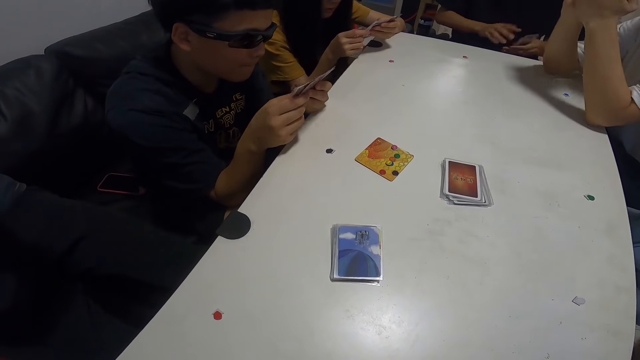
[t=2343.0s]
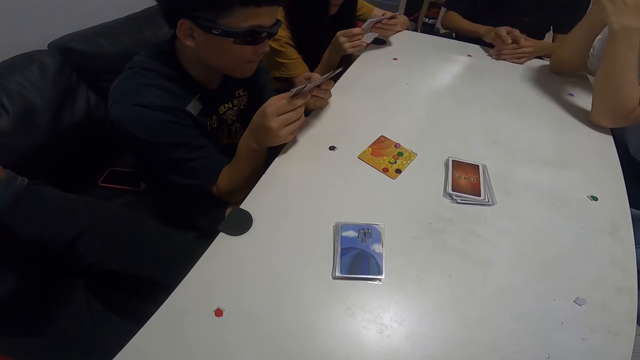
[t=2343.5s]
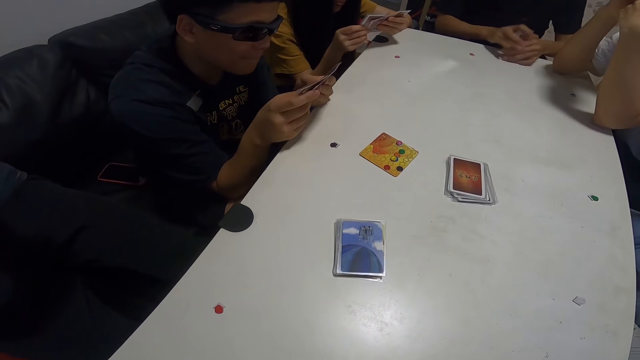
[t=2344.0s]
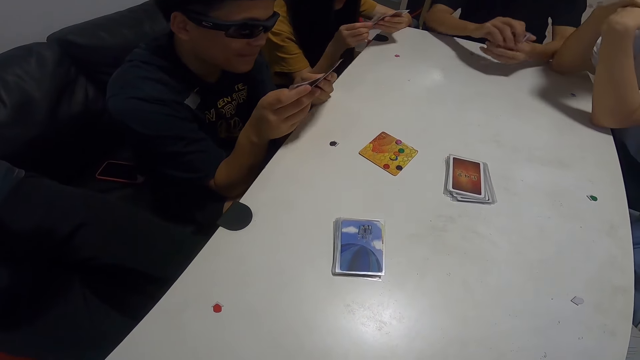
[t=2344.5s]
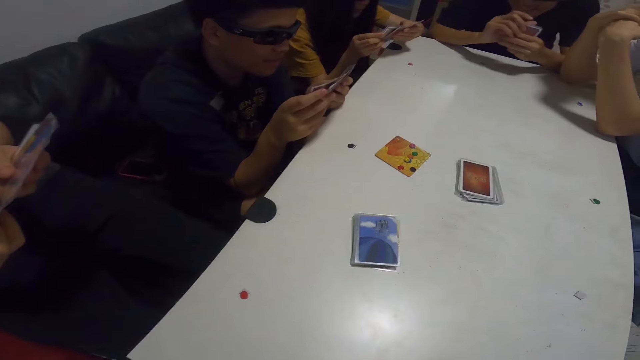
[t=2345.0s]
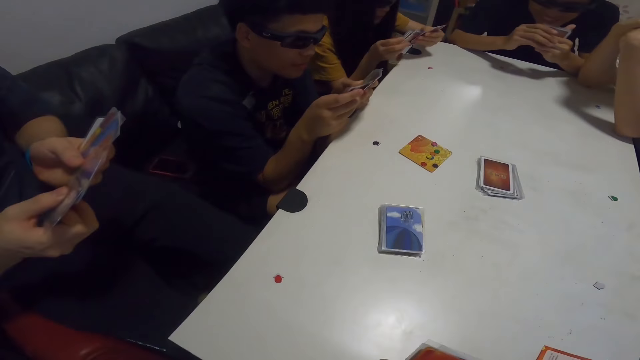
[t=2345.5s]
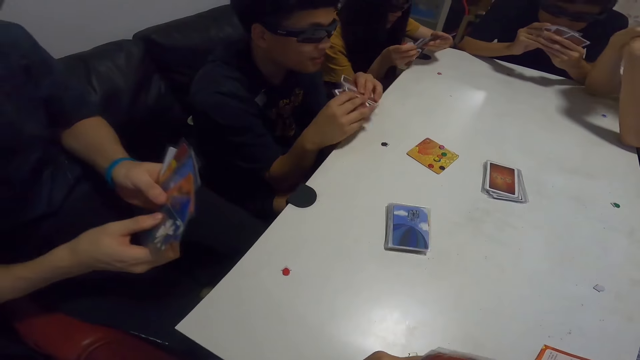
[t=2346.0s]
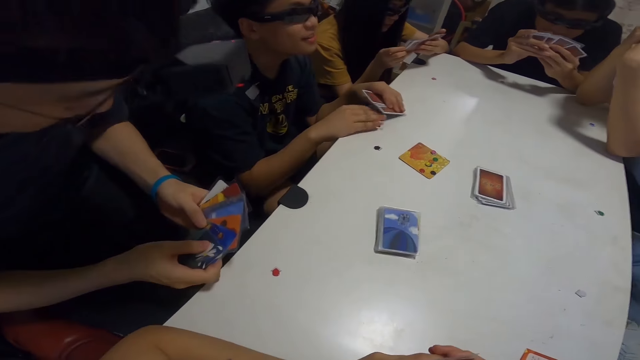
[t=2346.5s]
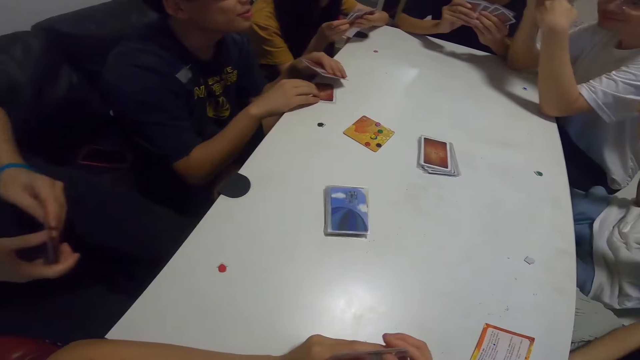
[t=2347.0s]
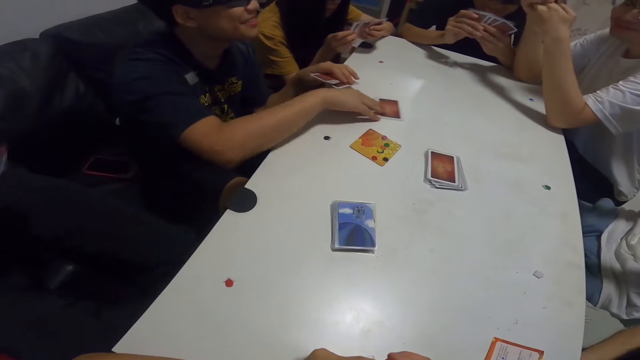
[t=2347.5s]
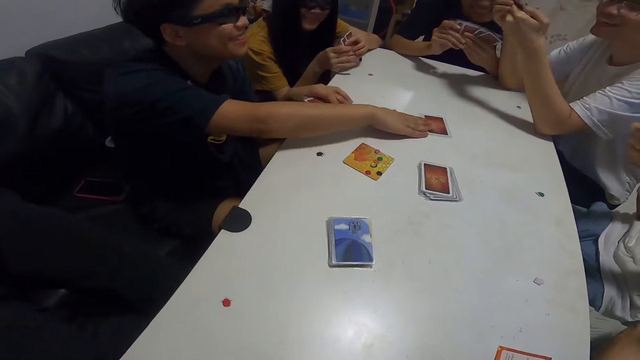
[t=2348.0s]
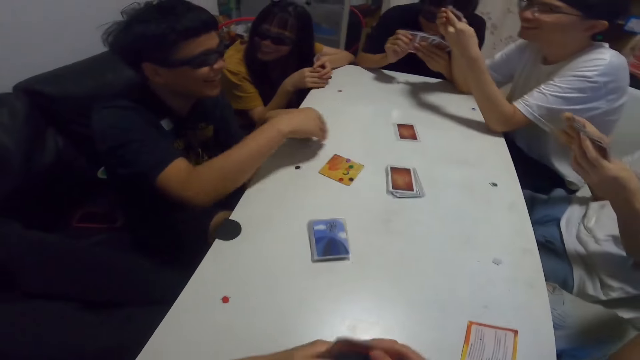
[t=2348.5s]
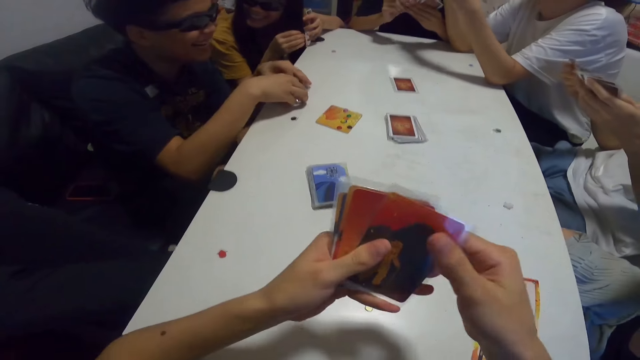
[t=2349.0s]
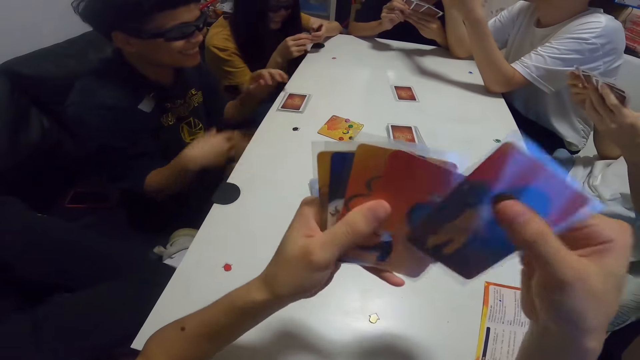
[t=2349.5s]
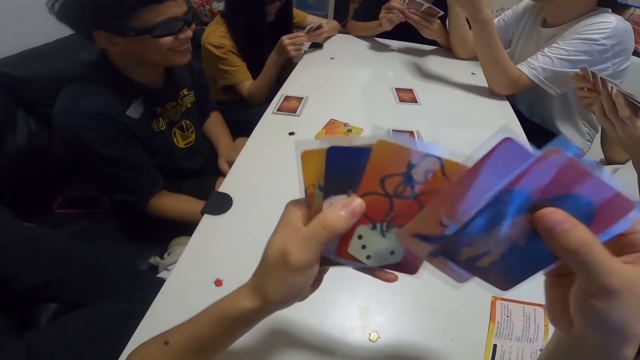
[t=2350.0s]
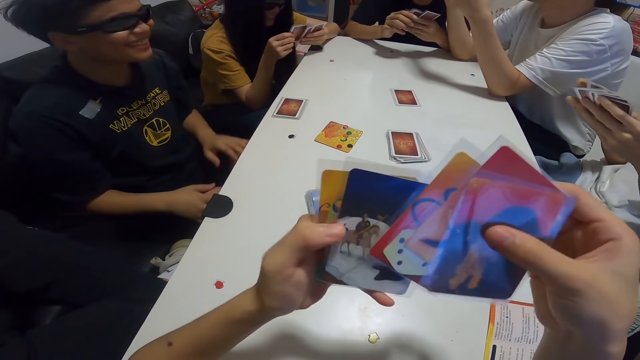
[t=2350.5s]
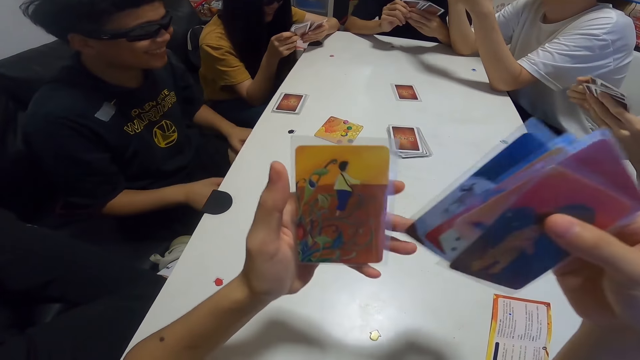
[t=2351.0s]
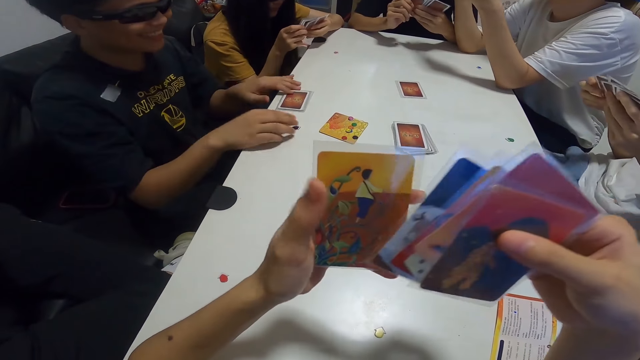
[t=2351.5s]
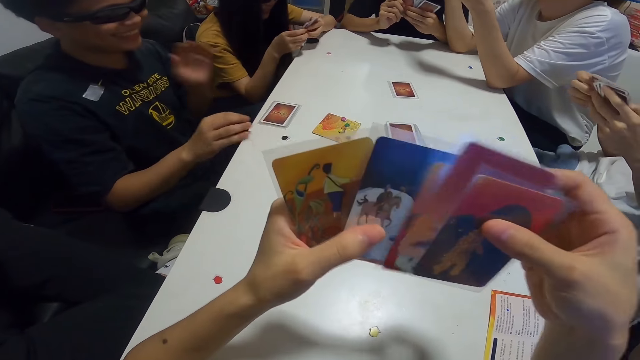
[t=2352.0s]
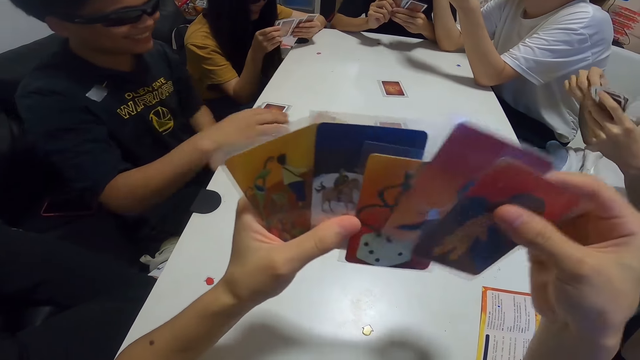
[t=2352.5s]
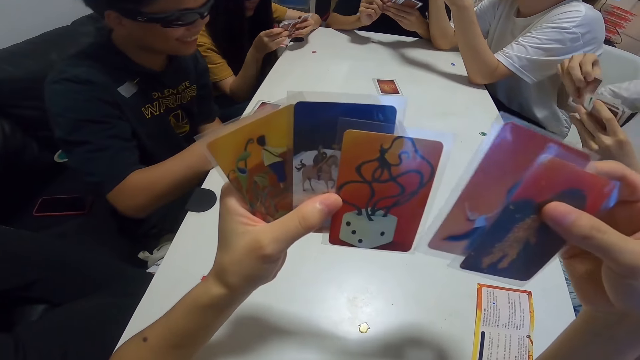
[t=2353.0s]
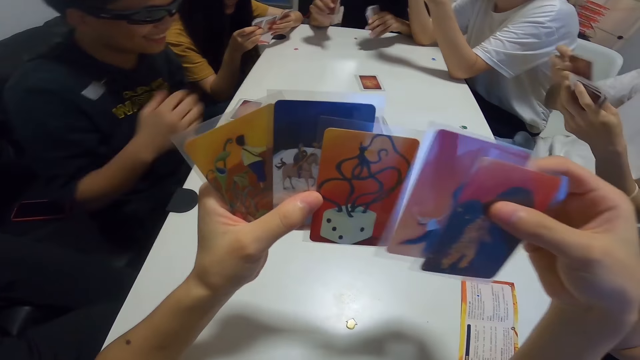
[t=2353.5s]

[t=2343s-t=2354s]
A man aligns the cards. Another man checks through his cards. A third man turns his cards on the table and plays a card. The first man pushes the card on the table. The third man places his cards on the table. The camera wearer checks through her cards. A fourth man checks through his cards. The camera wearer aligns the cards. The third man moves his cards and touches his chin.

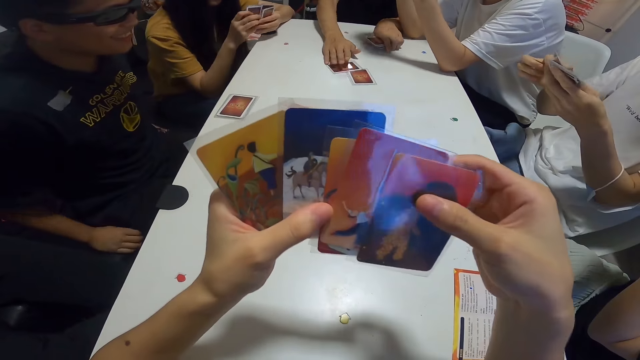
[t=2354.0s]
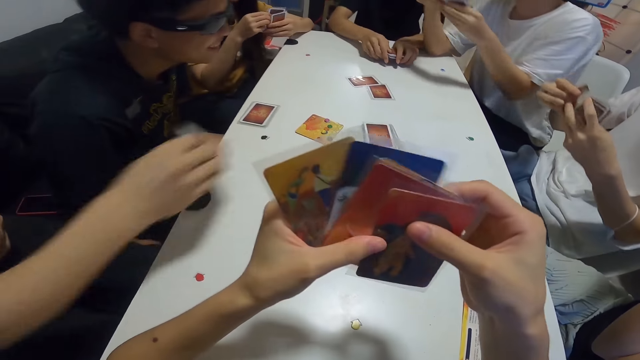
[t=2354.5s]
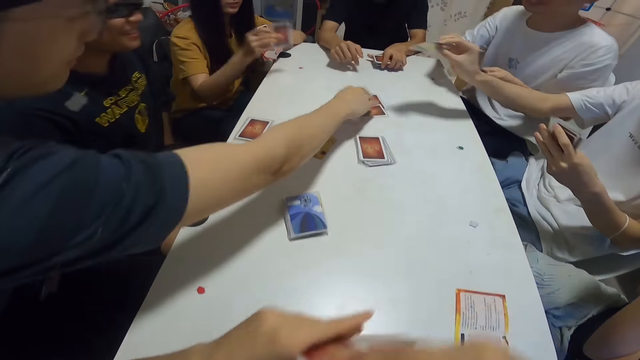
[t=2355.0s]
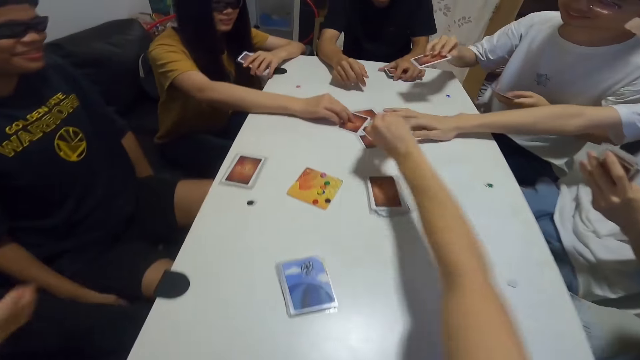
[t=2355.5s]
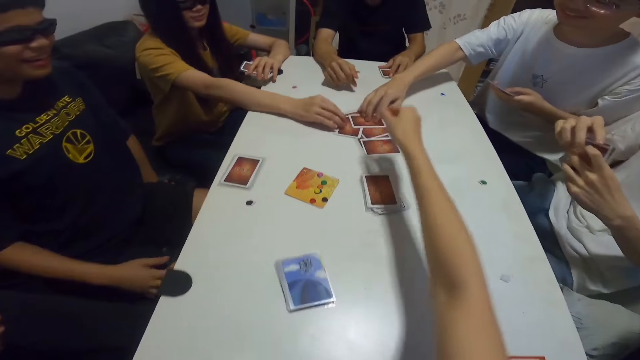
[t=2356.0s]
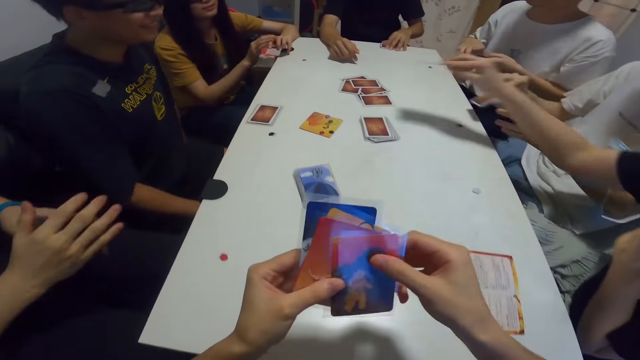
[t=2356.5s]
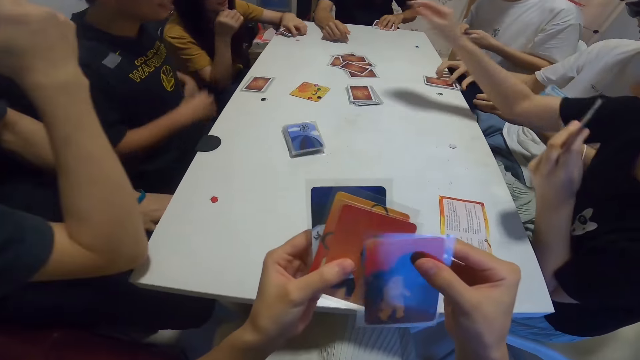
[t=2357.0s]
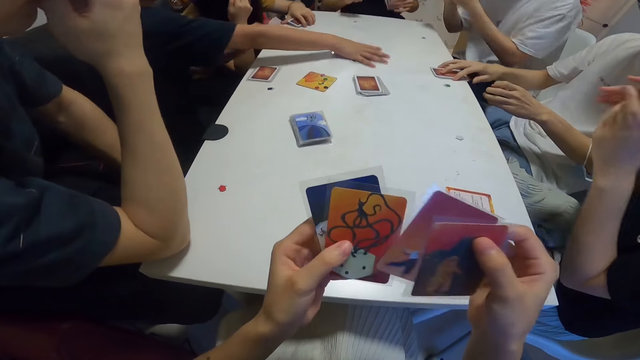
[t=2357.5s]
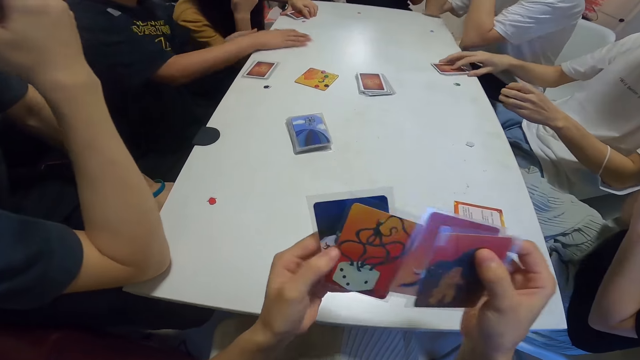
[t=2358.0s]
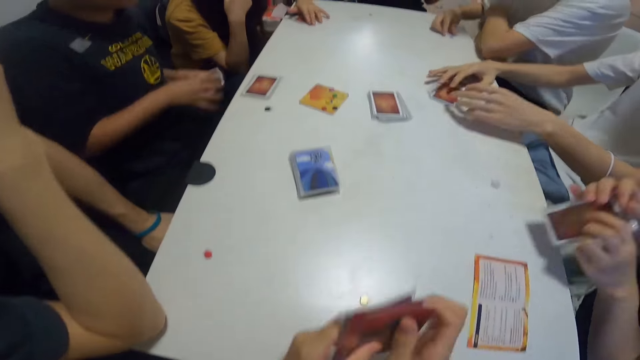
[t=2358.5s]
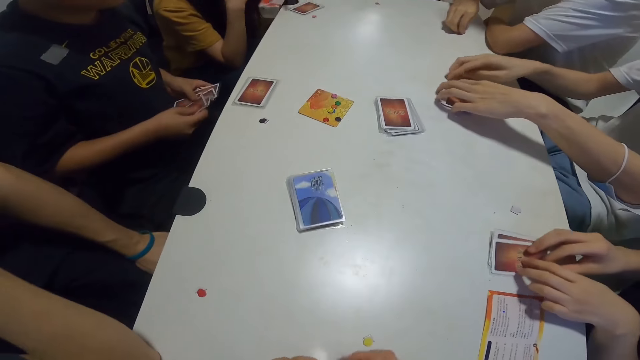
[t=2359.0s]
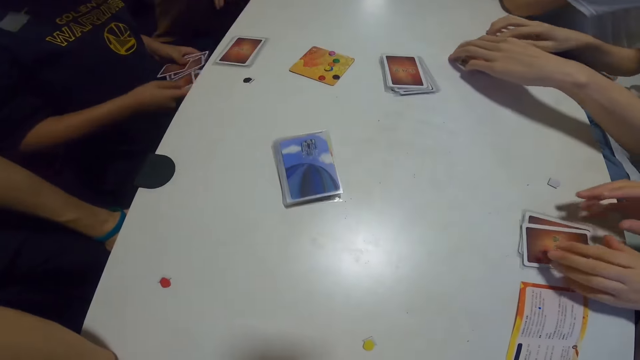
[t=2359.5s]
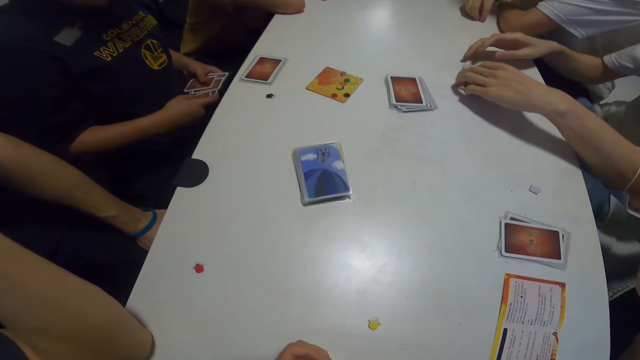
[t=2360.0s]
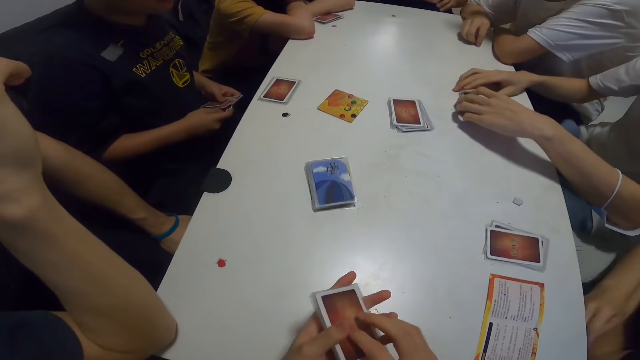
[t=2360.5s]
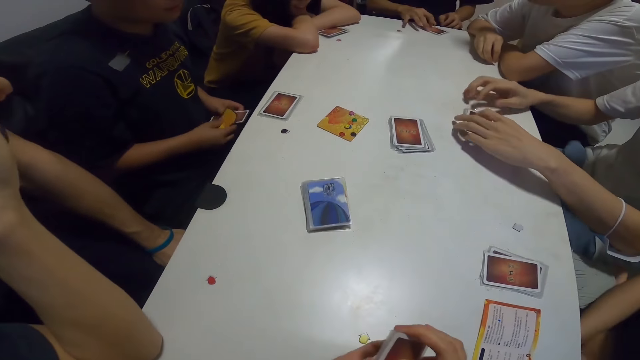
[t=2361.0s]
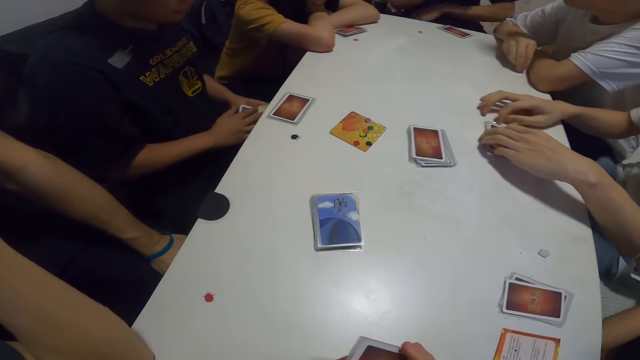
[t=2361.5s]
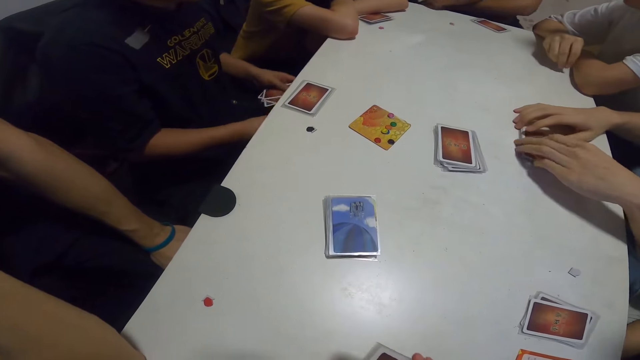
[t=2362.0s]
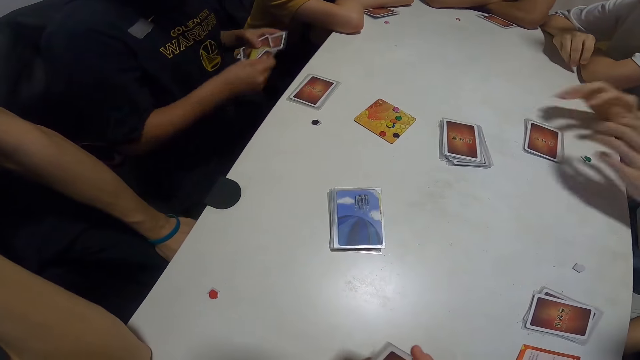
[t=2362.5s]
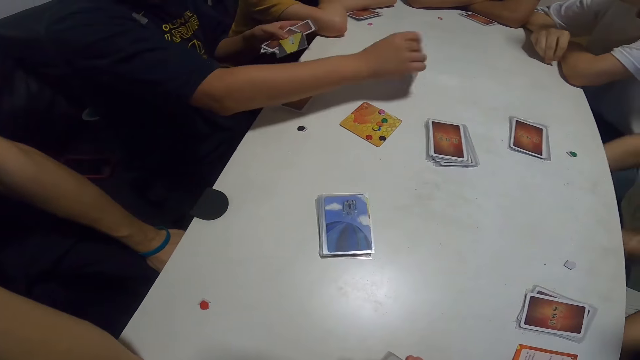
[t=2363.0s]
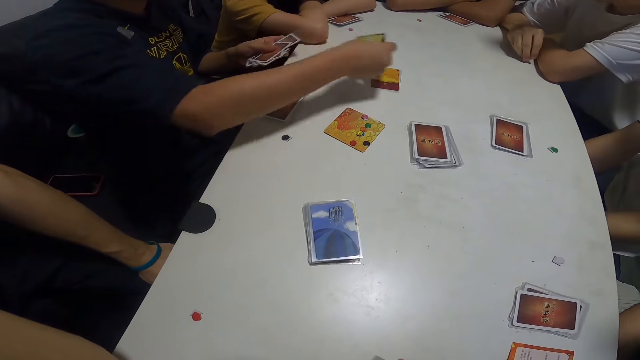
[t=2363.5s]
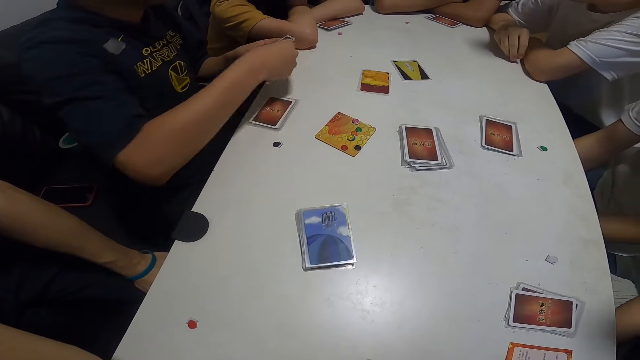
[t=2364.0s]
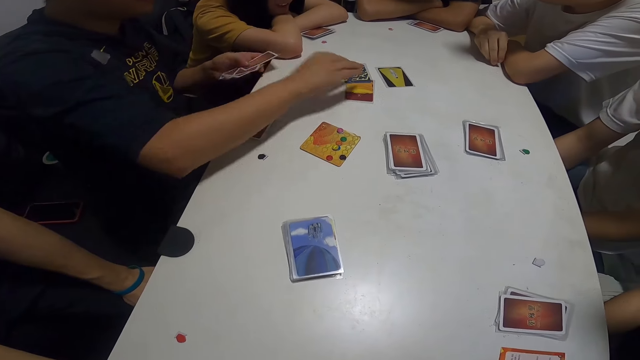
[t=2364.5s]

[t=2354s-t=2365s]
A man plays a card. Another man plays a card. A lady plays a card. A third man plays a card. A fourth man plays a card. The camera wearer puts the card on the table. Another lady plays a card. The third man places his cards on the table. The first man packs his cards from the table. A fifth man packs the cards from the table. The first lady places her cards on the table. The fourth man touches the blue paper on the table. The fifth man mixes the cards. The other lady places her cards on the table. The first man places his cards on the table. The fifth man places the card on the table. He does it repeatedly.
